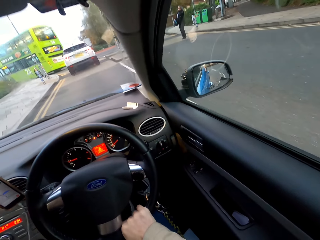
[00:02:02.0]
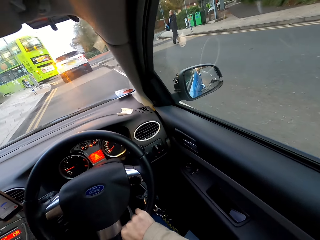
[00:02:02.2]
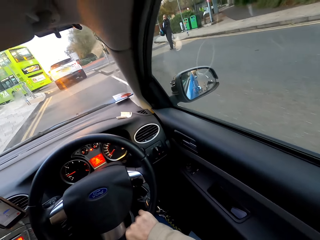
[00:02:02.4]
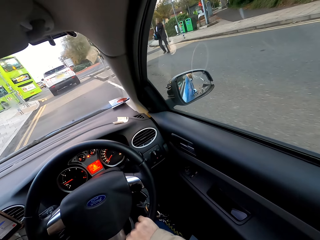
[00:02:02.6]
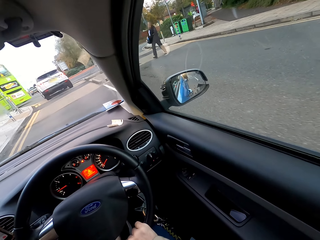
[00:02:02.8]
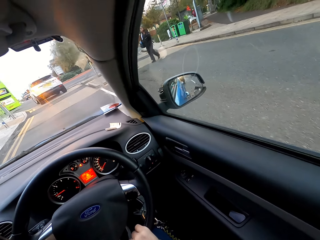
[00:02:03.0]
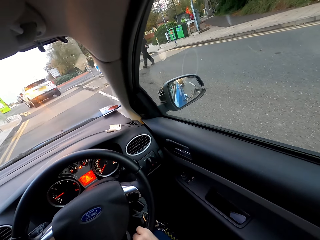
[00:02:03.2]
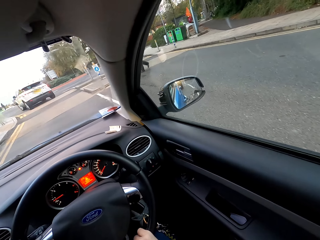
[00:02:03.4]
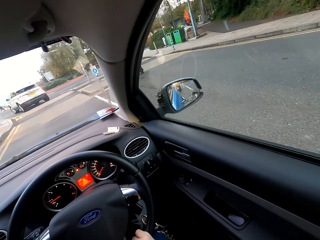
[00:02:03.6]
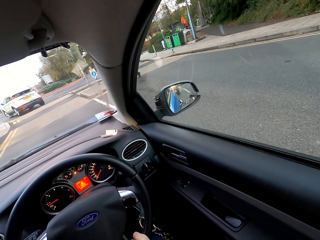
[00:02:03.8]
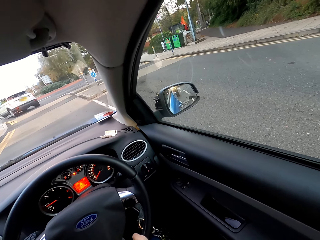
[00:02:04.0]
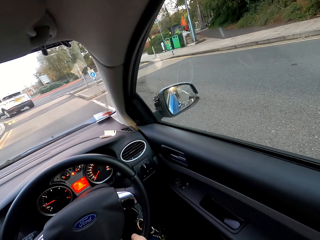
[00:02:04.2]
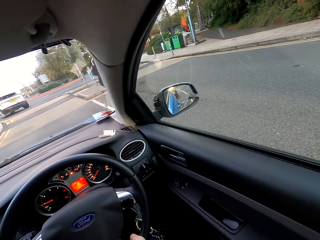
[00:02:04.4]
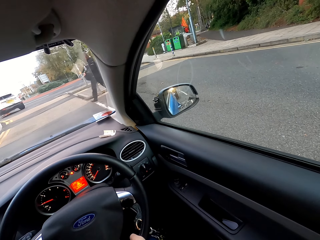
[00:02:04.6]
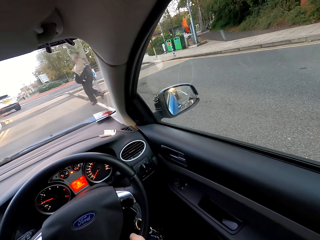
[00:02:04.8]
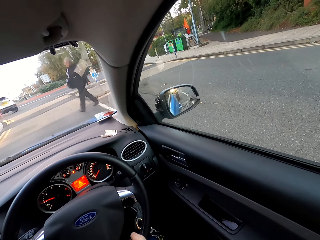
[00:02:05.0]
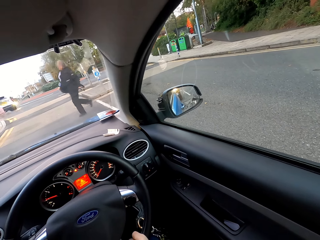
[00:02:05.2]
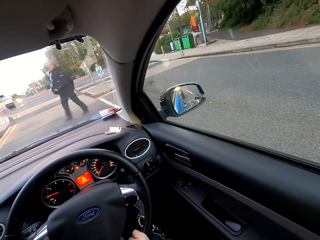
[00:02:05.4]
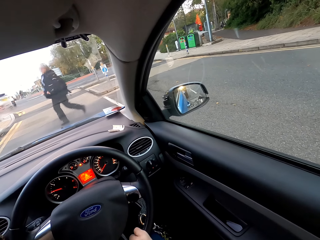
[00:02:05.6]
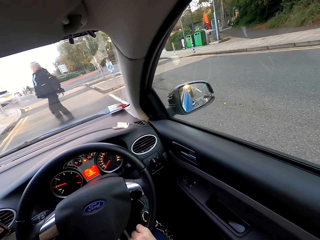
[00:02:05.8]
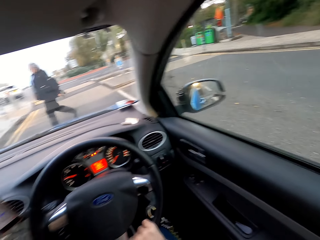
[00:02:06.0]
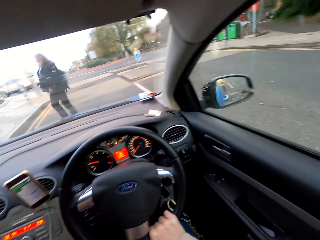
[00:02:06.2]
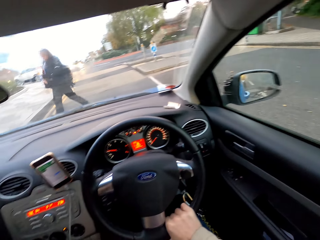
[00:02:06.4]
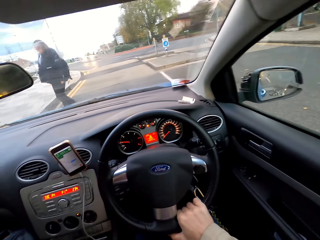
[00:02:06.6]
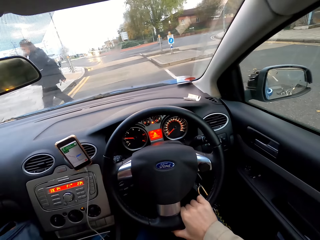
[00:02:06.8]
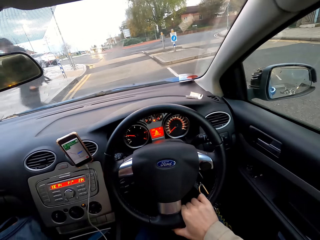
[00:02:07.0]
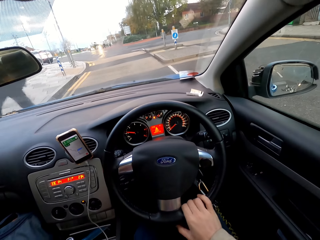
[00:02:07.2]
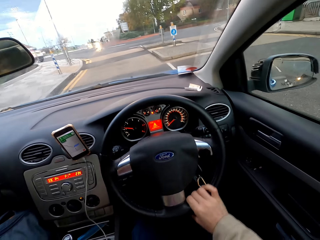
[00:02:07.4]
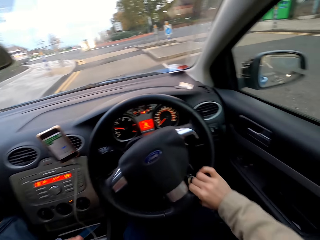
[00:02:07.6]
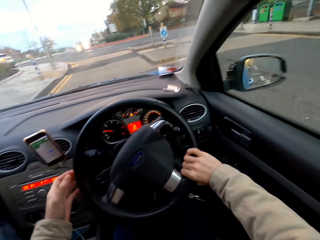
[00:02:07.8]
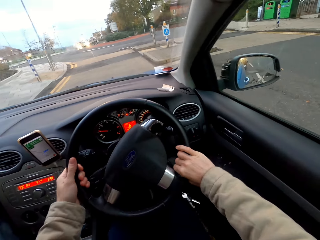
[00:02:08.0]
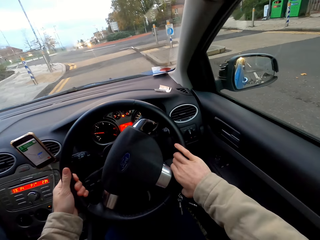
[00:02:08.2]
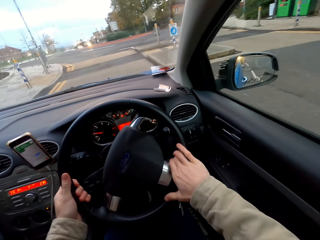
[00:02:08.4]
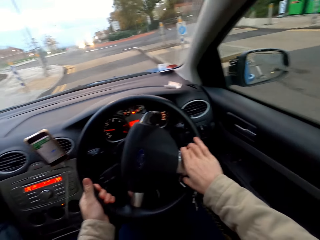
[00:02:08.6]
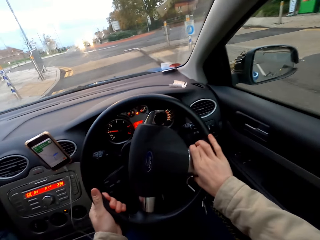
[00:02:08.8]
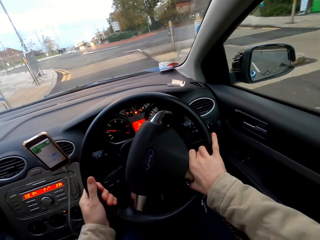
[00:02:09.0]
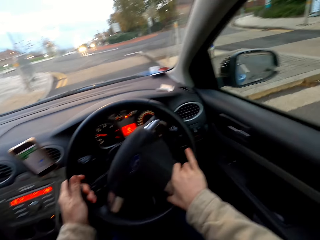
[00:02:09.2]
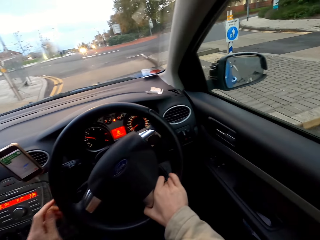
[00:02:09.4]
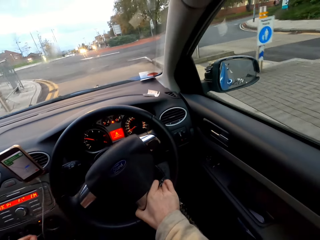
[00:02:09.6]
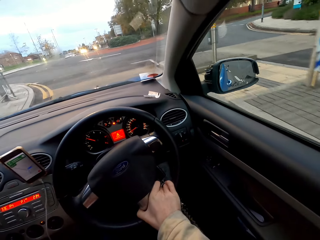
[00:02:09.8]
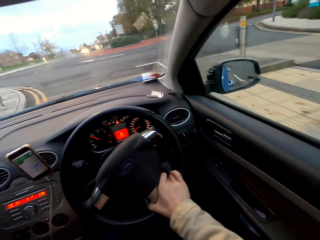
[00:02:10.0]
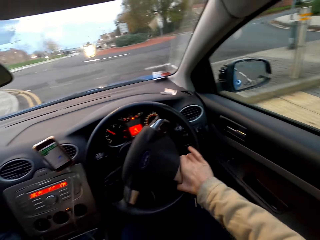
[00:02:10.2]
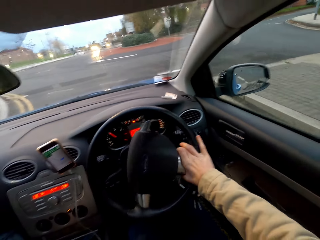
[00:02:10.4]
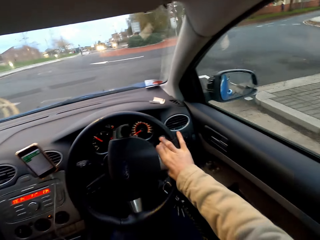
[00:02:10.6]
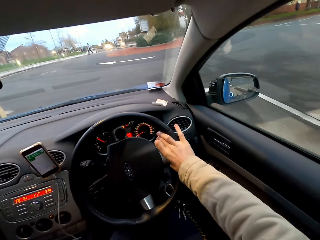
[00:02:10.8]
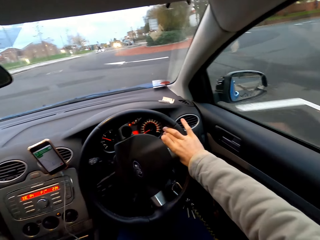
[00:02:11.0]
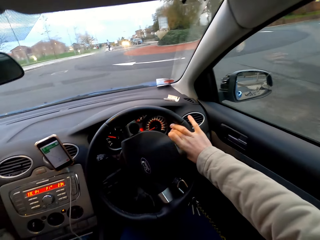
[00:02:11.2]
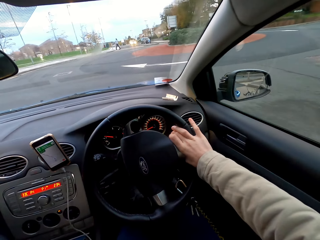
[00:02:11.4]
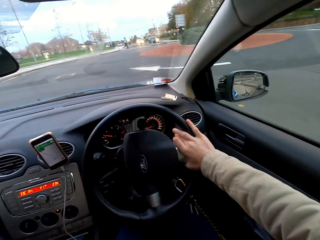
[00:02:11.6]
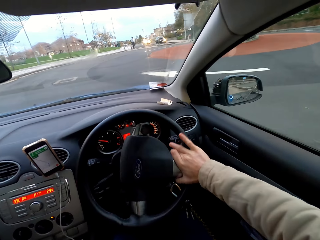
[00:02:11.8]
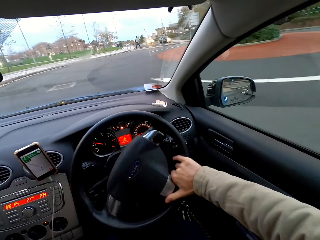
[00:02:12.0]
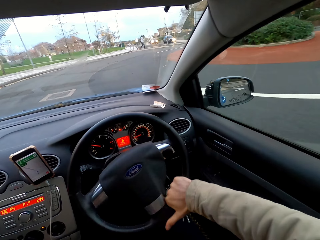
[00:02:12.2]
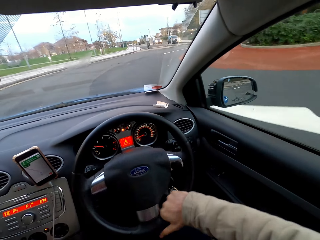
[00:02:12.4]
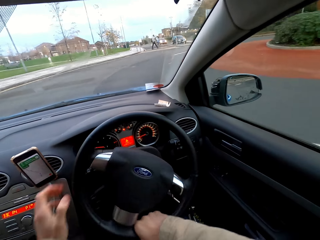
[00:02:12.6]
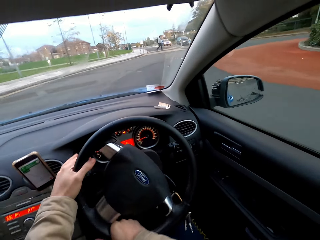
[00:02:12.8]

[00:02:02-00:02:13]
The camera wearer stops on the zebra crossing. They drive the car on the road. They hold the gear with the hand. They drive the car on the road.

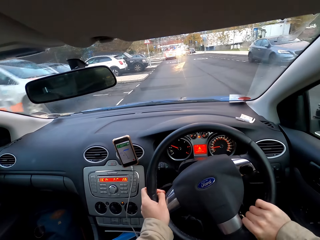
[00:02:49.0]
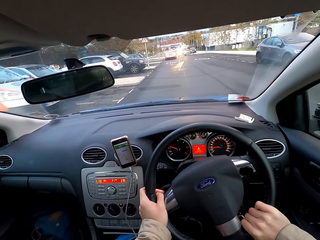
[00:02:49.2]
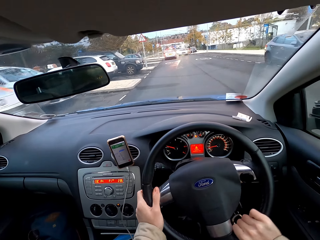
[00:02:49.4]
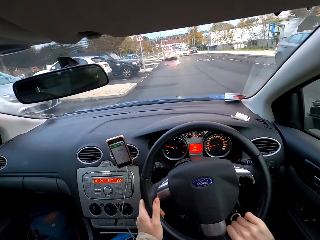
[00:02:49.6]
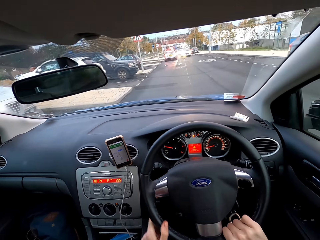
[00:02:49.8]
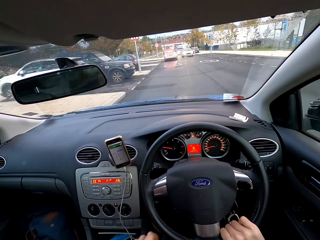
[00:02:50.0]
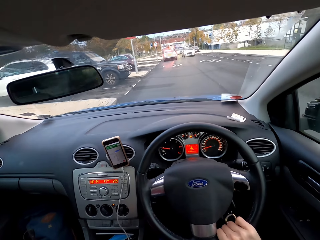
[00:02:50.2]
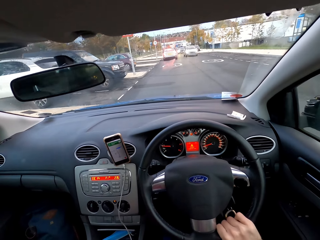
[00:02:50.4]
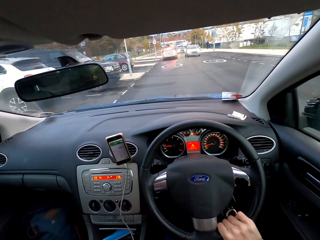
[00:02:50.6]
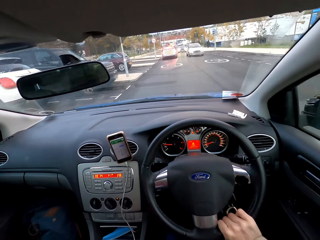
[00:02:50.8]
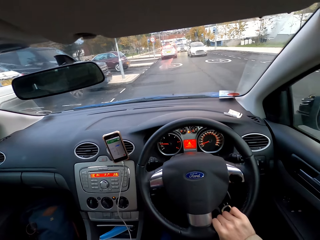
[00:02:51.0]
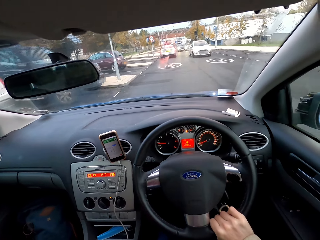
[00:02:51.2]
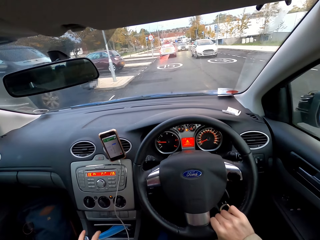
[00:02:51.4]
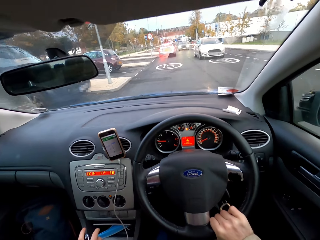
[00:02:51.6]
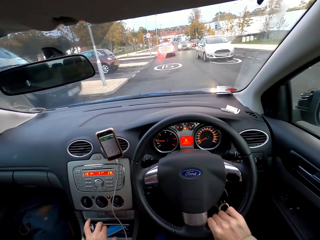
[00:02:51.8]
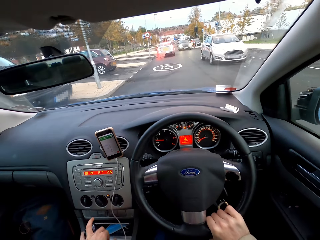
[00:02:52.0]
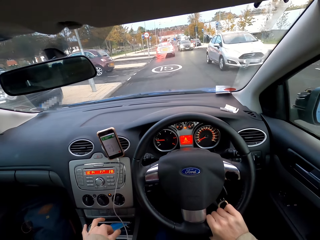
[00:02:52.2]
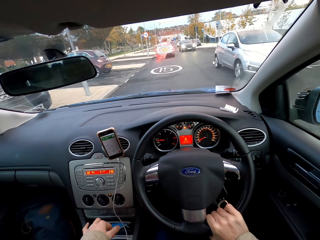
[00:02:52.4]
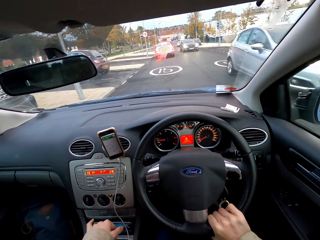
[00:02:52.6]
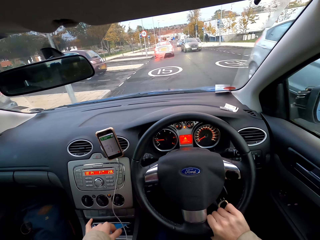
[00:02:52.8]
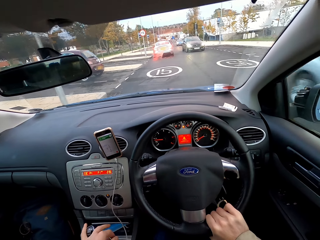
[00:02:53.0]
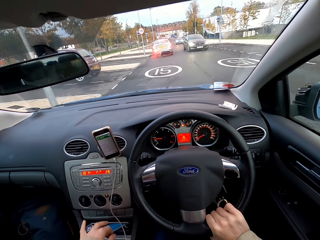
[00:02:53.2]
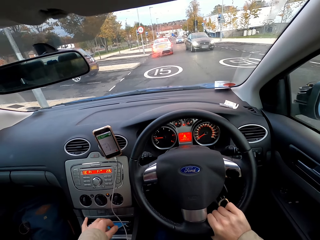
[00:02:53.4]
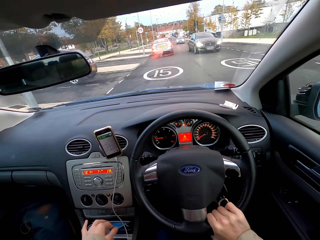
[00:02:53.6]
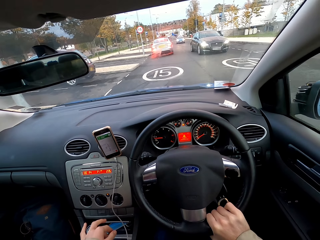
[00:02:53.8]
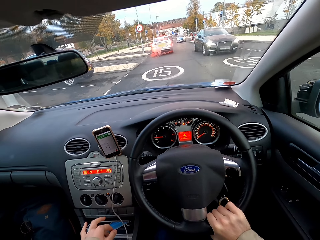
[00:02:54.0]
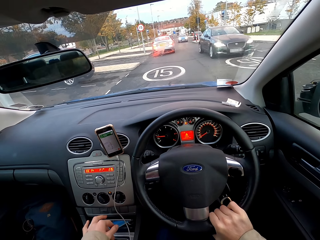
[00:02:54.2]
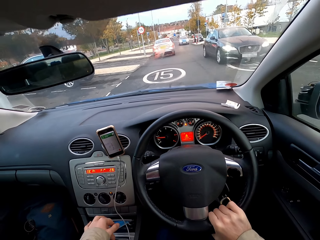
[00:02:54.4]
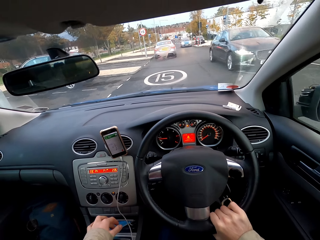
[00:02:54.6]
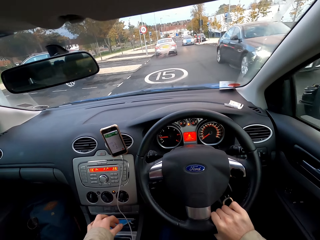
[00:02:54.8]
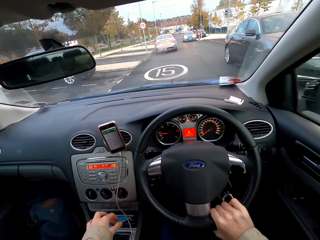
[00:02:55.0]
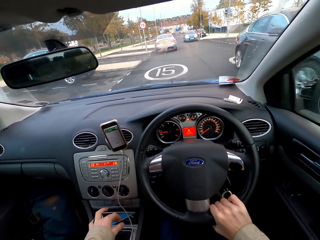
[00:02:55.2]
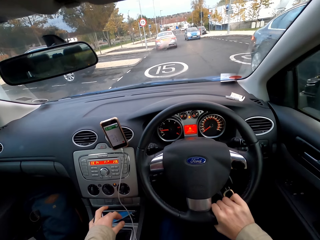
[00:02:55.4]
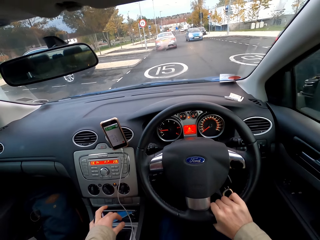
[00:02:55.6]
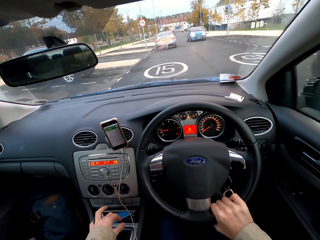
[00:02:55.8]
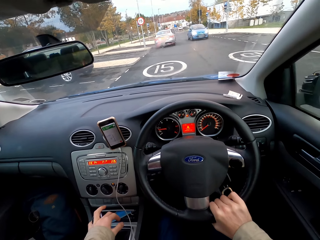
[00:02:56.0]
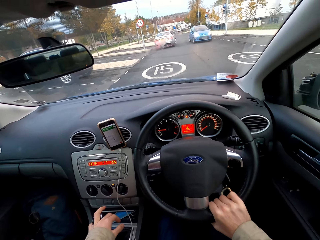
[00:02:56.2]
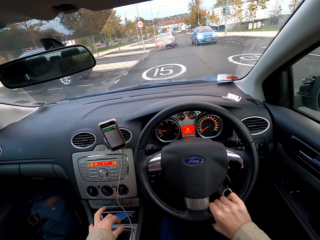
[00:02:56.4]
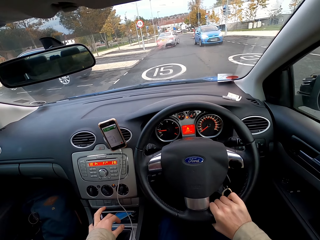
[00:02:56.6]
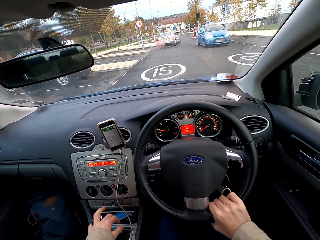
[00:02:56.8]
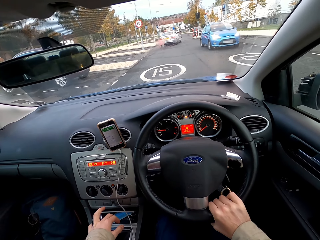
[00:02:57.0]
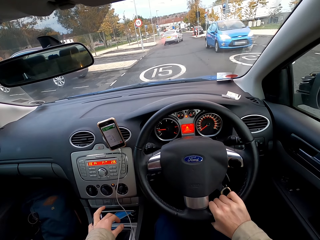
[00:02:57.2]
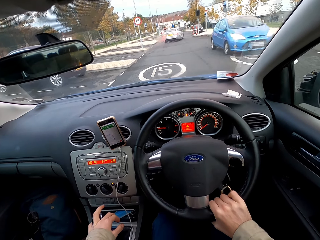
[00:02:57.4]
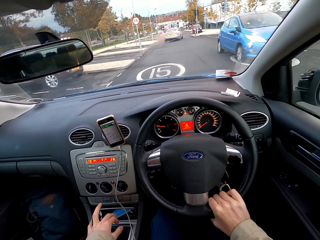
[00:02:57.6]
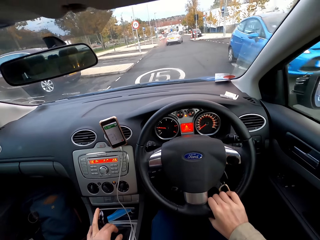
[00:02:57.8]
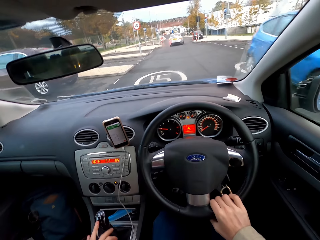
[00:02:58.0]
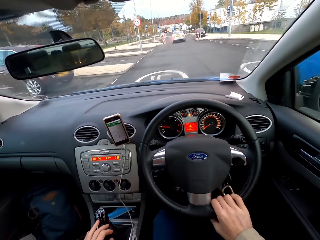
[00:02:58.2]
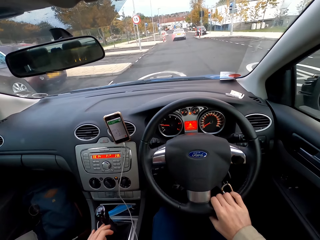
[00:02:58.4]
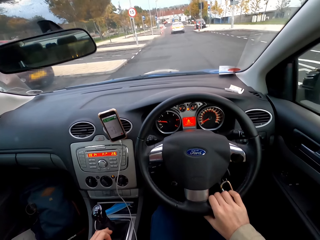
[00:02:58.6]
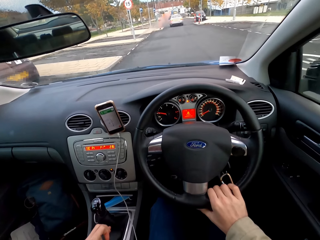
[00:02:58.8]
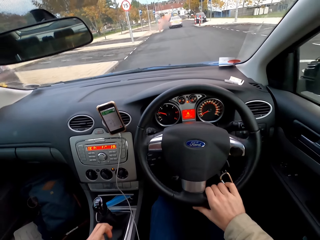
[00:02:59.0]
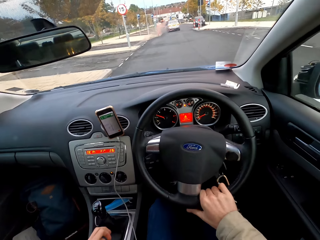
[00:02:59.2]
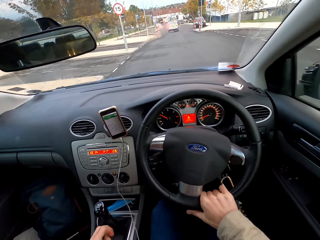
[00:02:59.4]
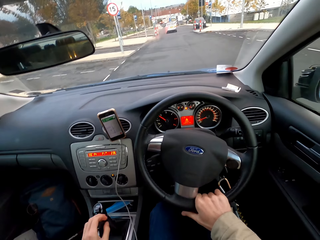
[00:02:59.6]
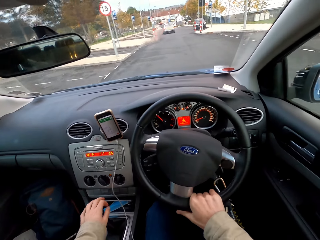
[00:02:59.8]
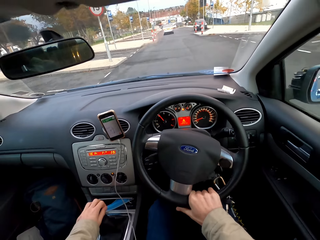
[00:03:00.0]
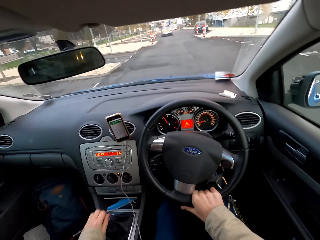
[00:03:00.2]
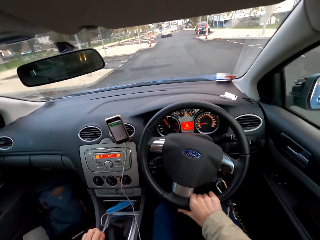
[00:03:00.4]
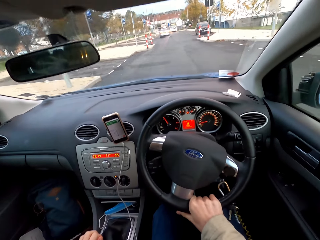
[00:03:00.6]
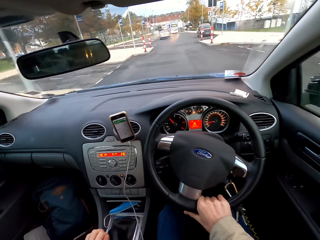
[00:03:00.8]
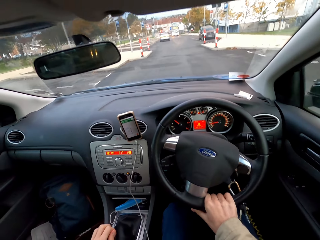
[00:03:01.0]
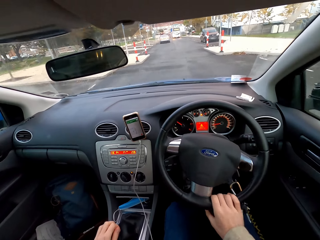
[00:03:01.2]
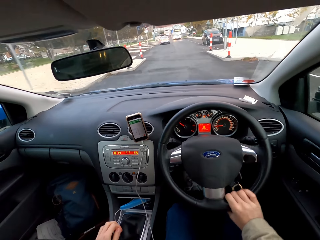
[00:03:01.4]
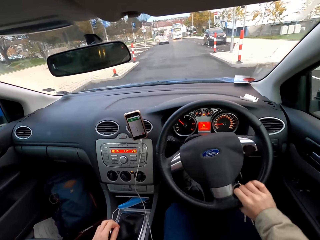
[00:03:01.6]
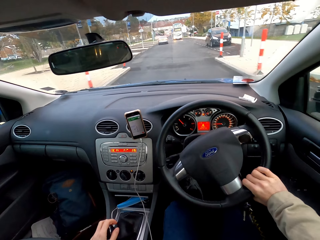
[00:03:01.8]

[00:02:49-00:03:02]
The camera wearer moves the gear stick with his left hand. He holds the gear with the hand. He moves the gear stick with his left hand again.
